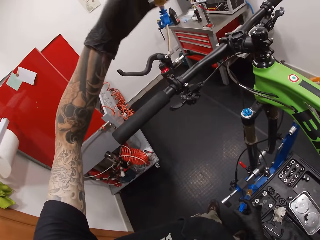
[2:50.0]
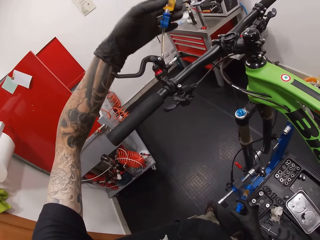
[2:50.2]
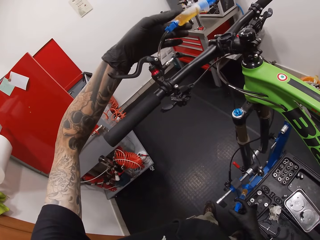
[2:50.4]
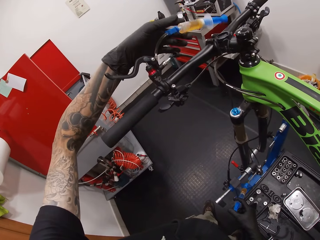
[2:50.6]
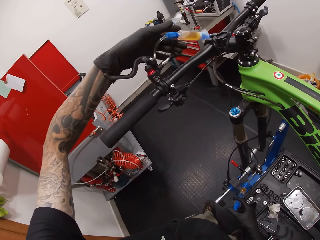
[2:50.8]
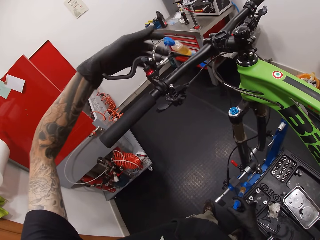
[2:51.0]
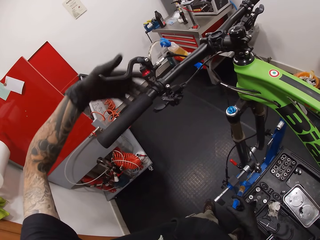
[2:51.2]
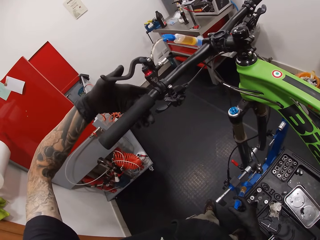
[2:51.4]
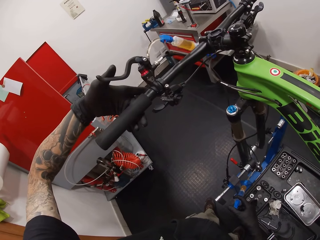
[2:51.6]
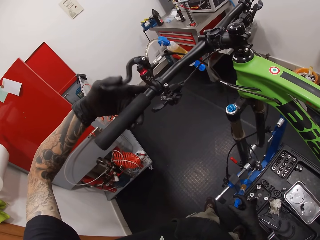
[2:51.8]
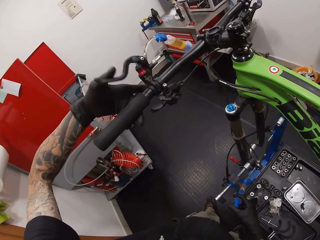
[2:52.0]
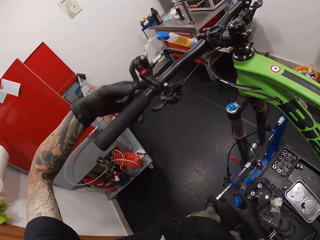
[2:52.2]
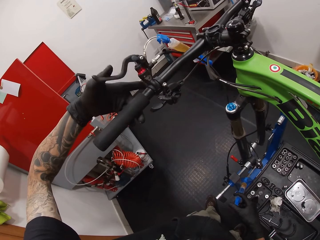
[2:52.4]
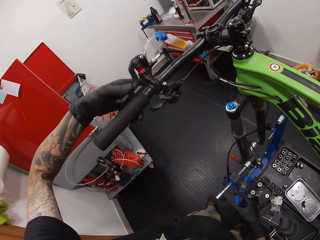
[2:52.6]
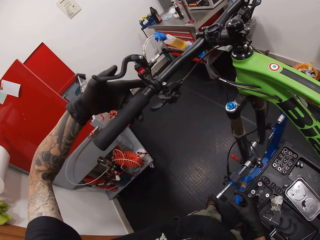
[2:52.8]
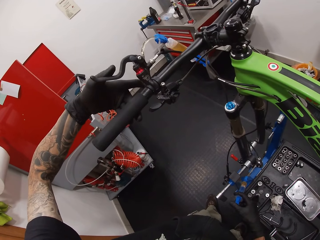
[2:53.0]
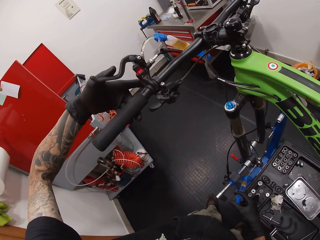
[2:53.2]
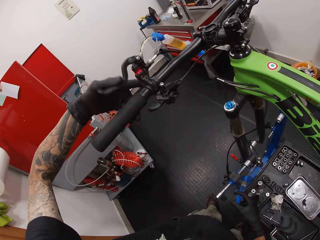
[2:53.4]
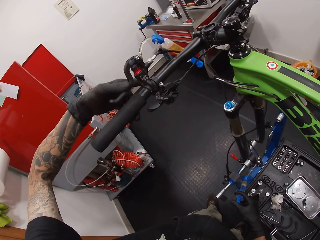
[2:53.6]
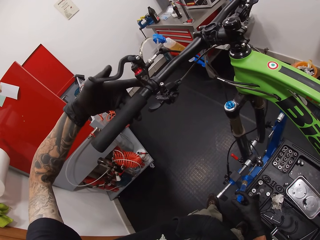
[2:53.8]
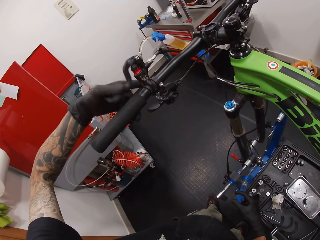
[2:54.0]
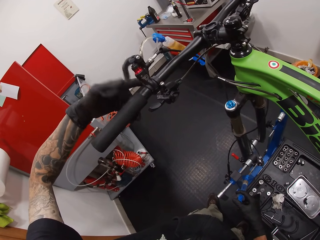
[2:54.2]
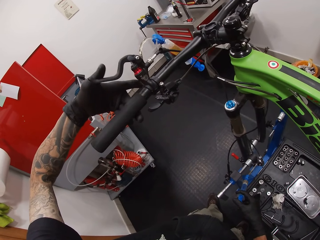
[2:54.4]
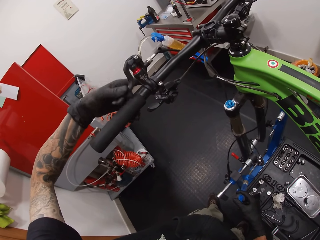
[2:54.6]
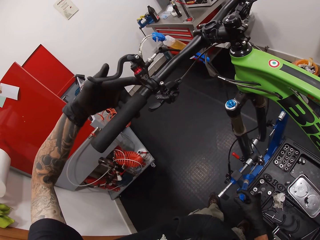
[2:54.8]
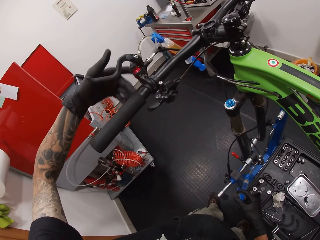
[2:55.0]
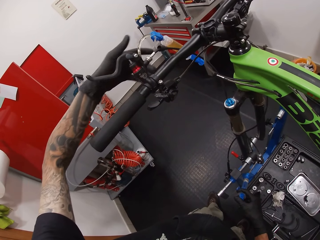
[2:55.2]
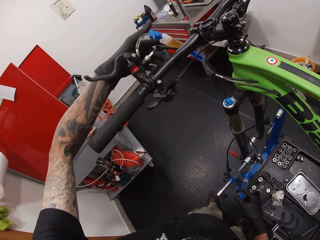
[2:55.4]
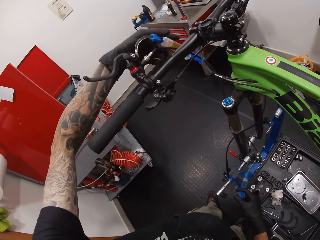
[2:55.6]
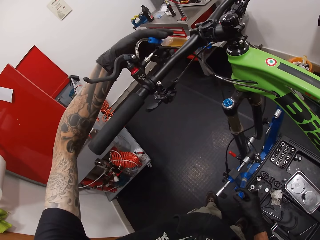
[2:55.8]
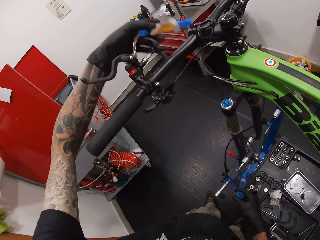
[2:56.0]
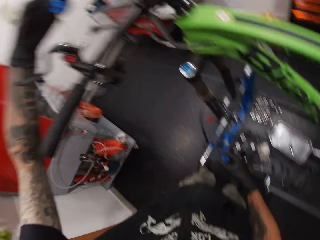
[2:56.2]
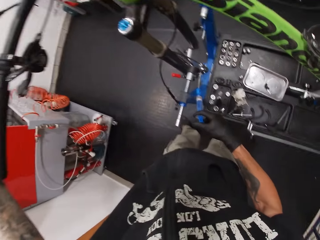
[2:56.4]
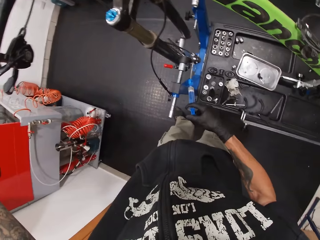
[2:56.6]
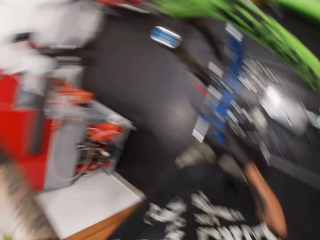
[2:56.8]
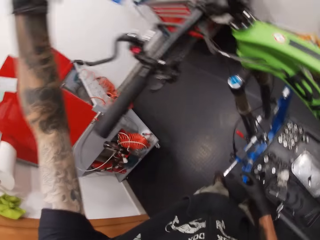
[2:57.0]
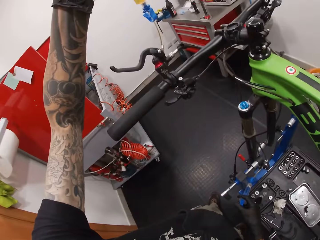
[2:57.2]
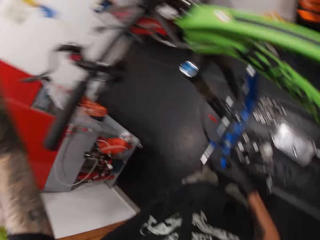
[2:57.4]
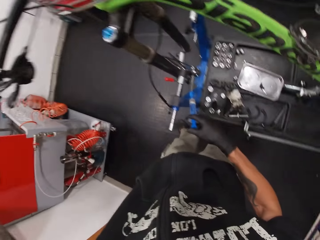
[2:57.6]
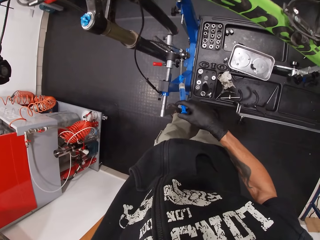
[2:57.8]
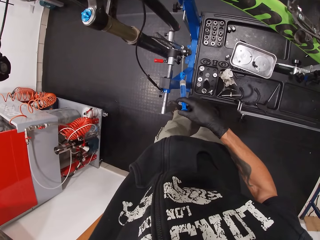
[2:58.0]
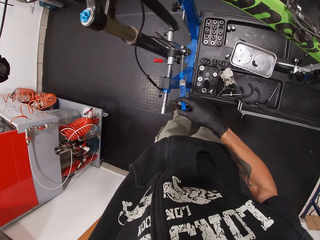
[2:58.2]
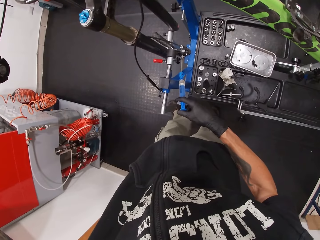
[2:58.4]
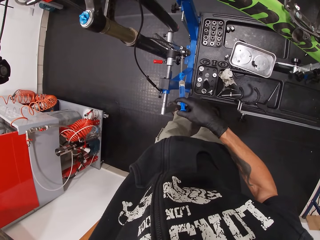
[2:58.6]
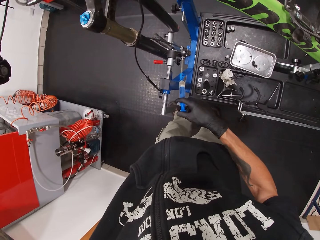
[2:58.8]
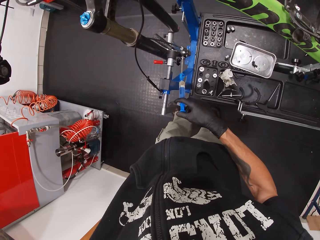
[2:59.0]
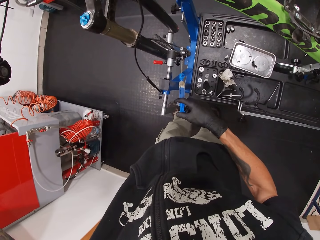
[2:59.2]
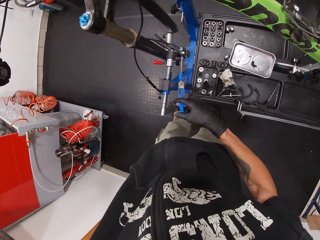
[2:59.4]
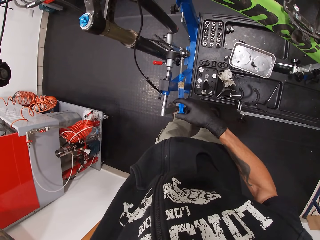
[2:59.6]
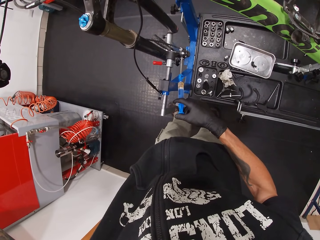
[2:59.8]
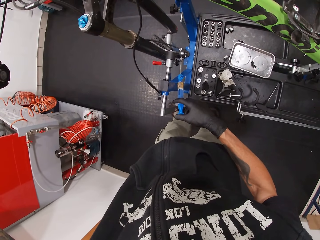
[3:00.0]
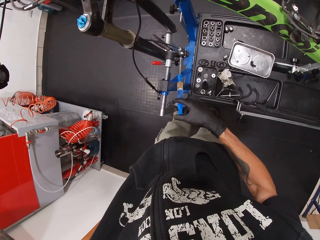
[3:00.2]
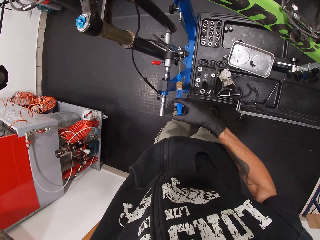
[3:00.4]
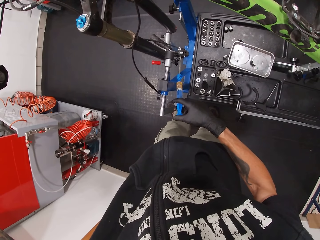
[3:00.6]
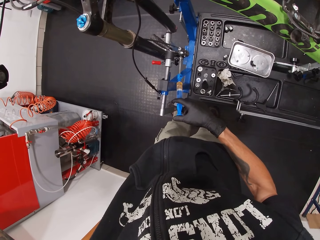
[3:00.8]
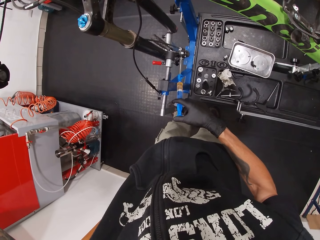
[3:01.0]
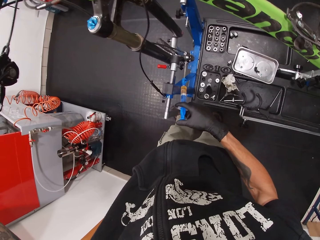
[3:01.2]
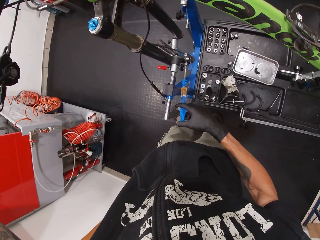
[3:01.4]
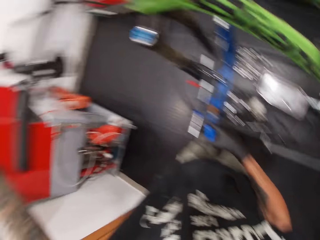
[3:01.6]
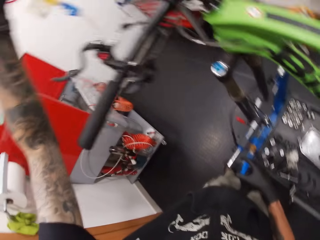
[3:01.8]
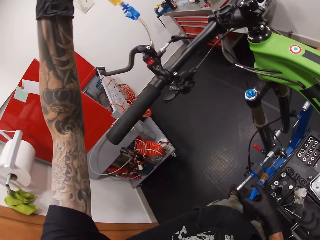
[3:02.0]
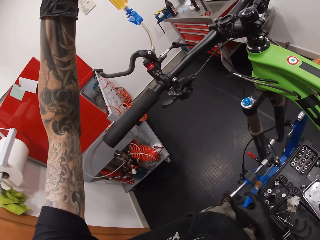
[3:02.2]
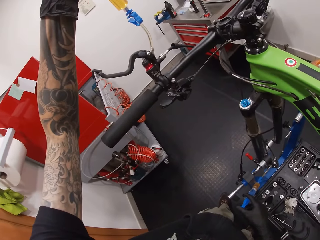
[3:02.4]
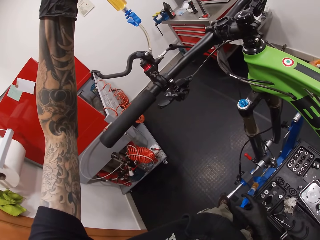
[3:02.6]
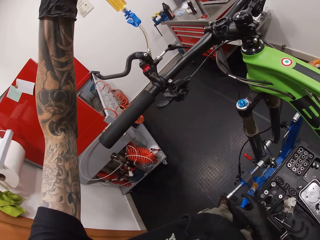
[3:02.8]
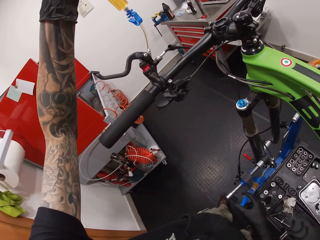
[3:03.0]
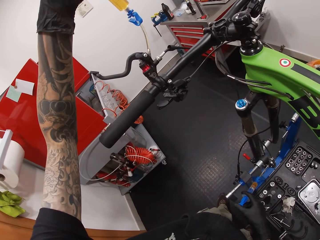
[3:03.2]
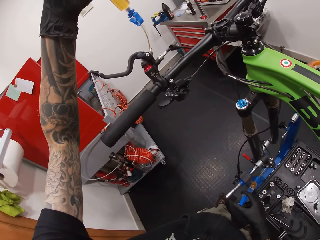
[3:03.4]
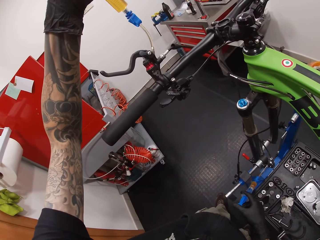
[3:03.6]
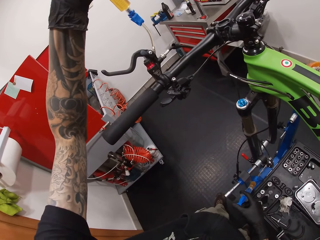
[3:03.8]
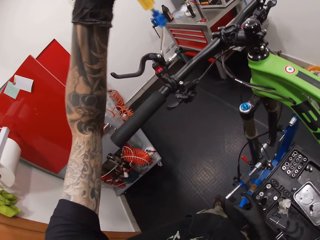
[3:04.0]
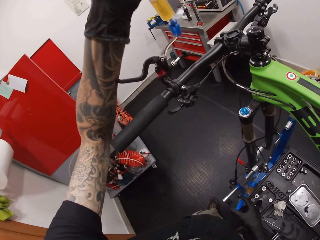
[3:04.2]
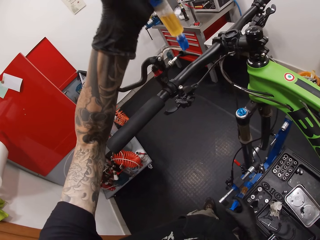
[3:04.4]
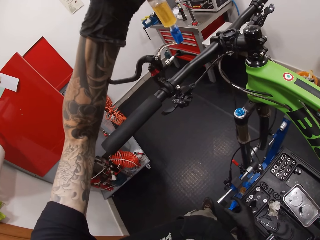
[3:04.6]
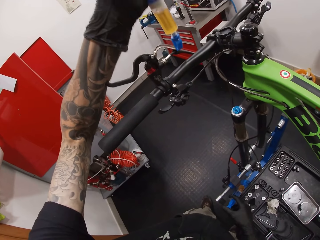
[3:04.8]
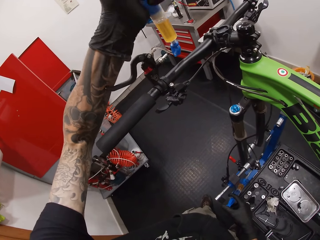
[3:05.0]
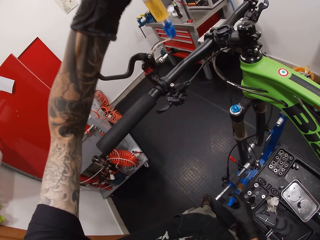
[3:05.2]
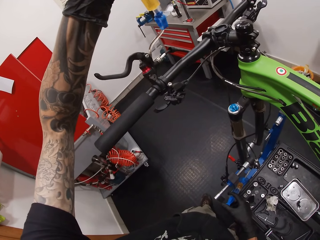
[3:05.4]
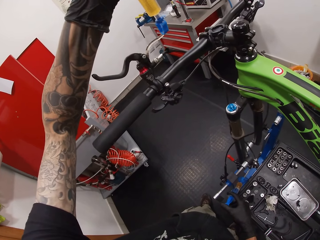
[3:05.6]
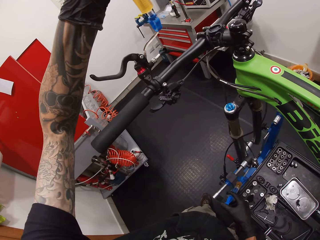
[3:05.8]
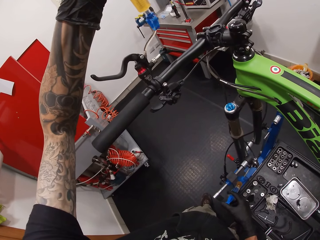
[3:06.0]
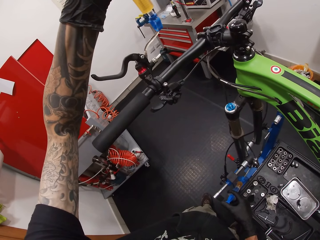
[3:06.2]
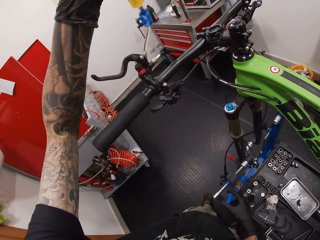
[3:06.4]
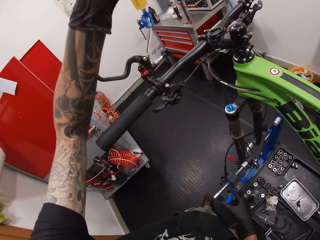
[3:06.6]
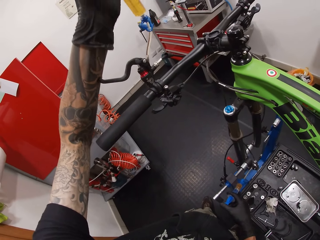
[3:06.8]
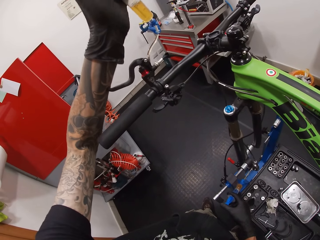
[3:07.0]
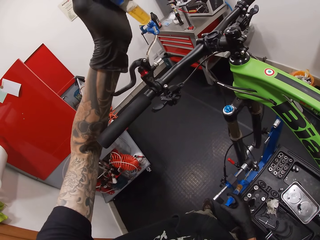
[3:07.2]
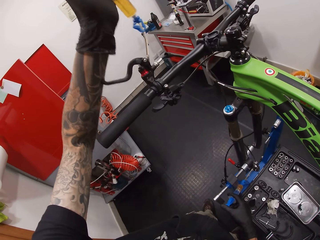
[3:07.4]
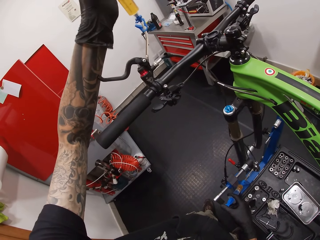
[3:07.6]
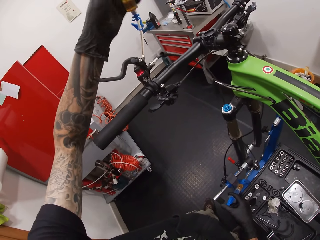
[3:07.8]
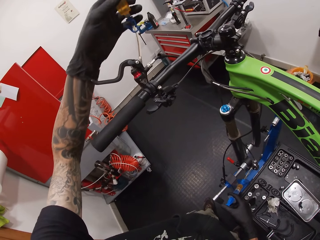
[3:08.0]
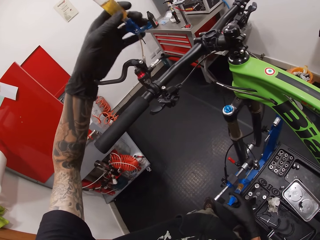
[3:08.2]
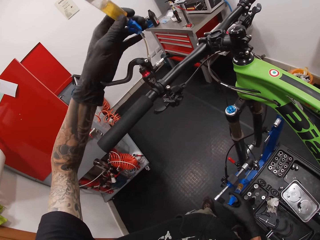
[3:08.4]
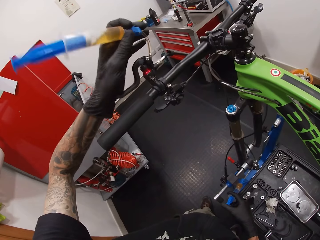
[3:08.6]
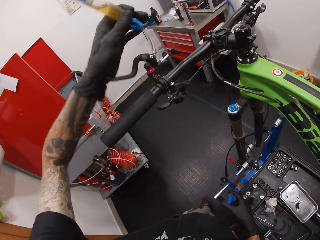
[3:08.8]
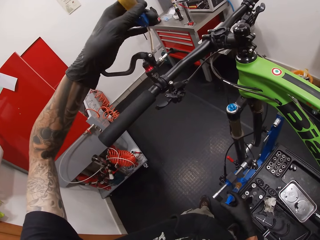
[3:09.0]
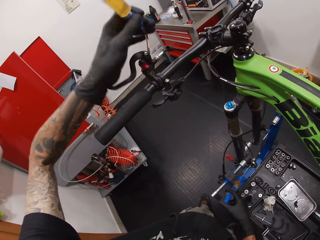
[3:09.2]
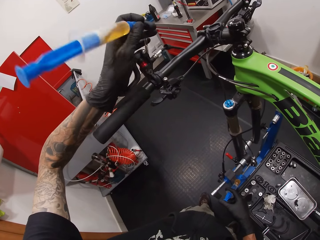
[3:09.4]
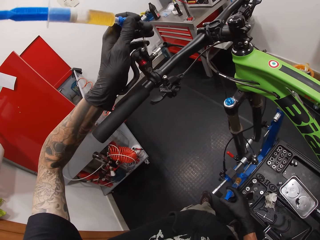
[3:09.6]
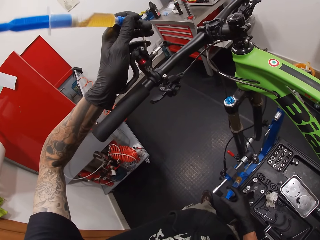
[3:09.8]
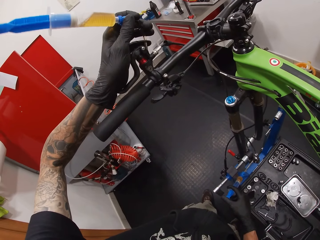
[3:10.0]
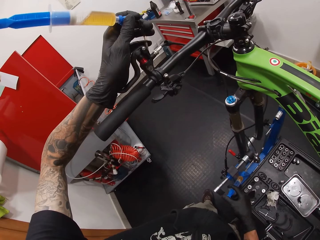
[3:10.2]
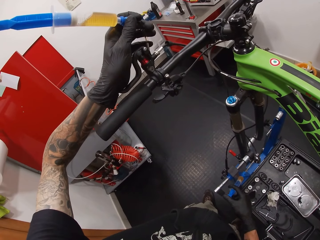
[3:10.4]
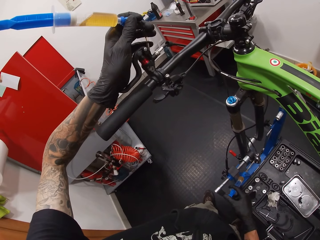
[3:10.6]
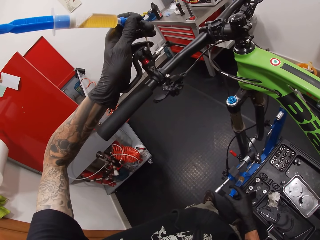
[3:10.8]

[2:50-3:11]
The camera wearer looks around. He presses the bicycle's brake with his left hand. He dispenses the oil in the syringe. He looks around. He touches the syringe.
